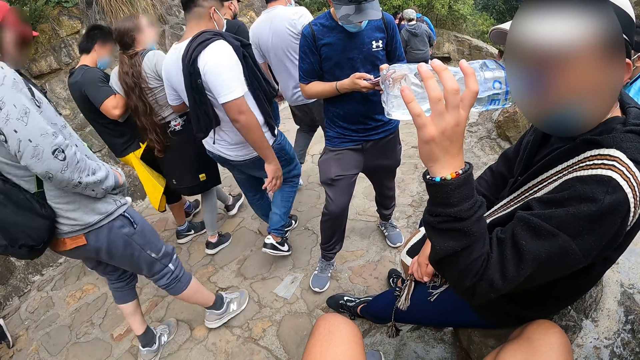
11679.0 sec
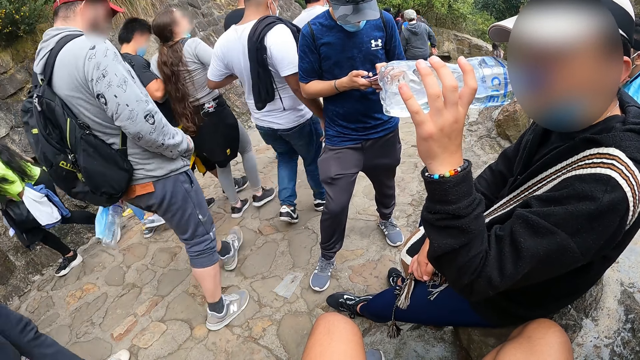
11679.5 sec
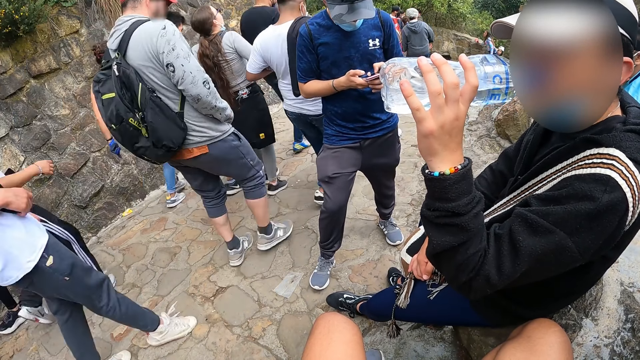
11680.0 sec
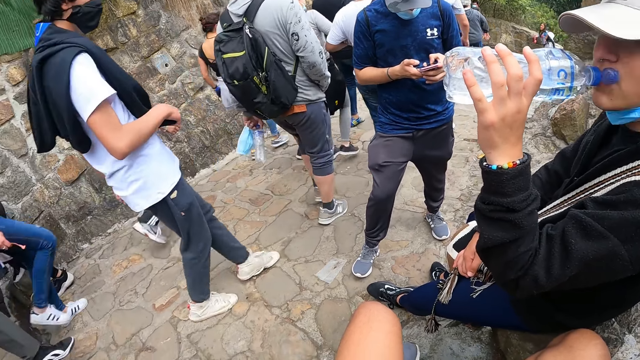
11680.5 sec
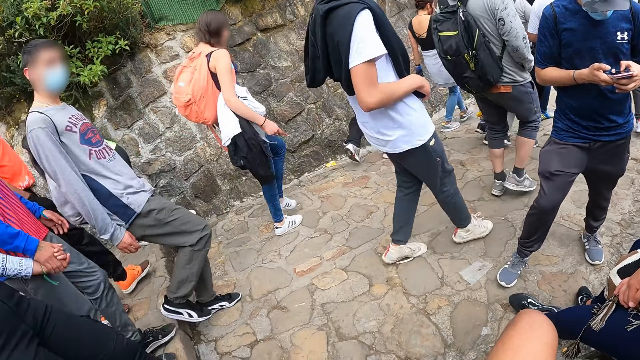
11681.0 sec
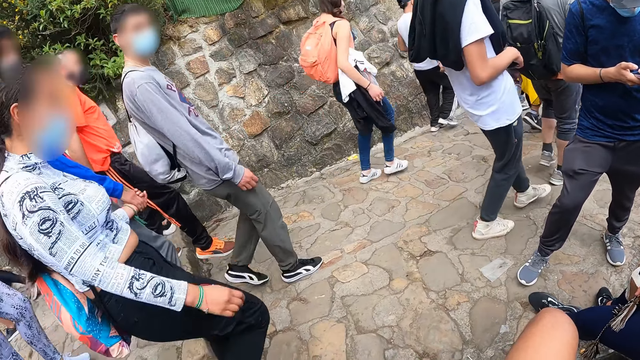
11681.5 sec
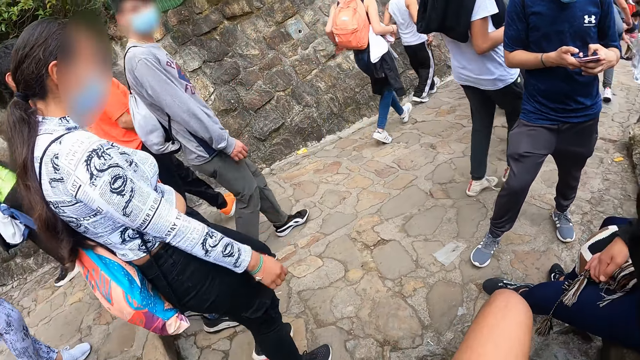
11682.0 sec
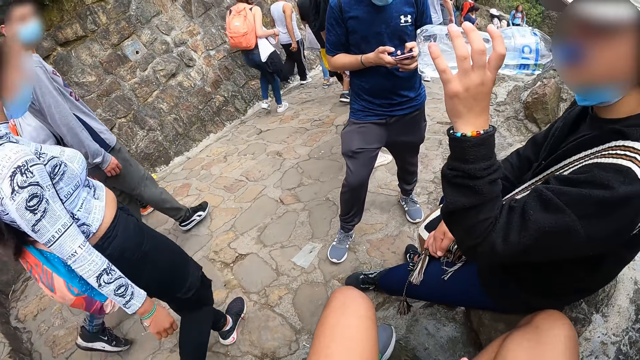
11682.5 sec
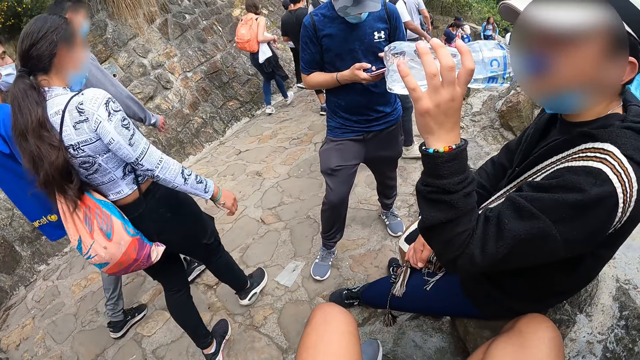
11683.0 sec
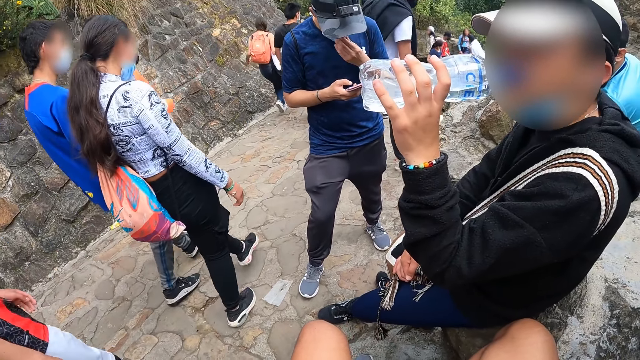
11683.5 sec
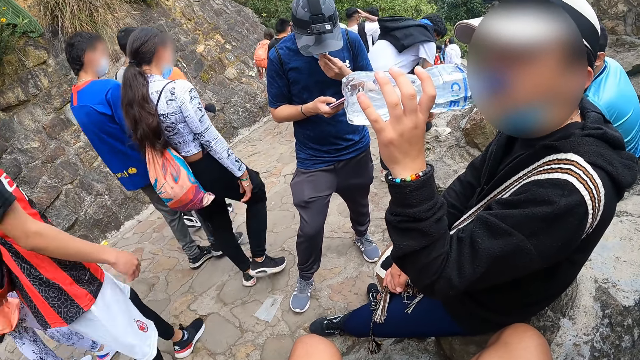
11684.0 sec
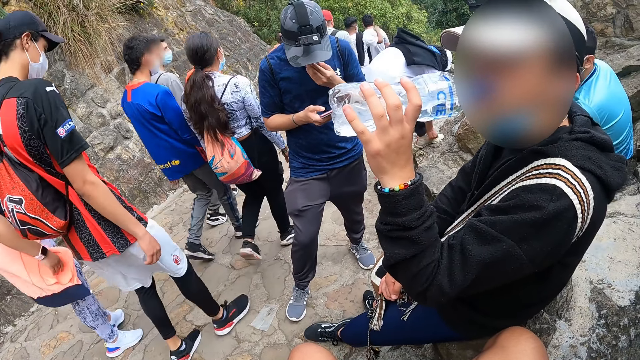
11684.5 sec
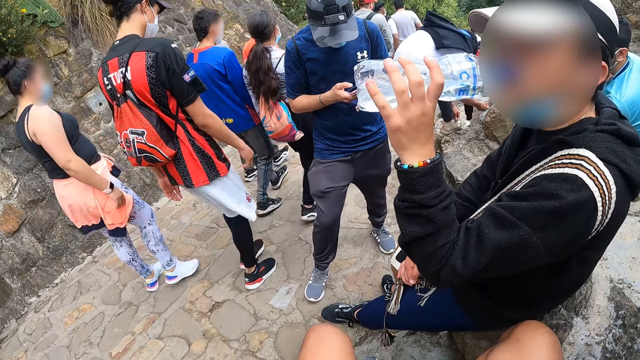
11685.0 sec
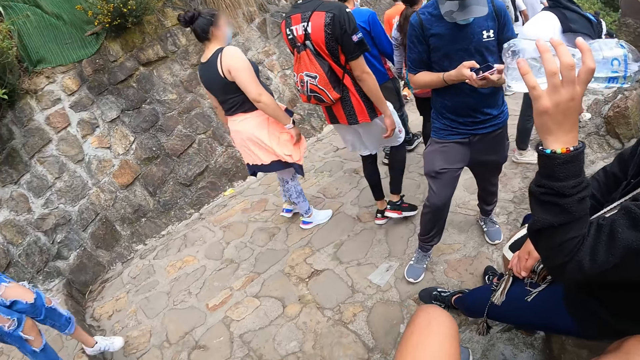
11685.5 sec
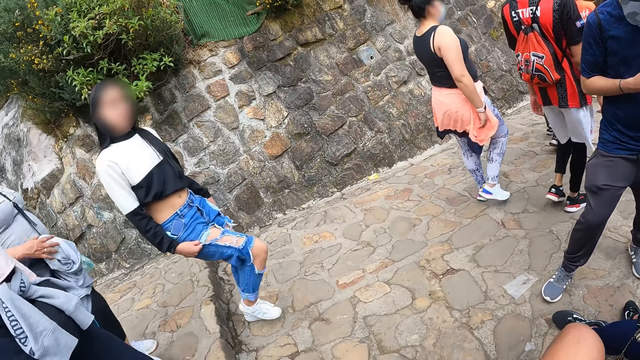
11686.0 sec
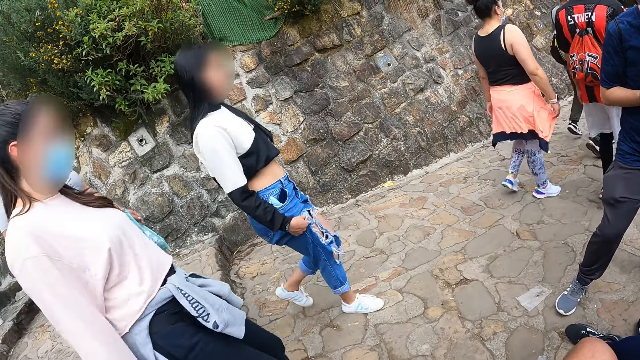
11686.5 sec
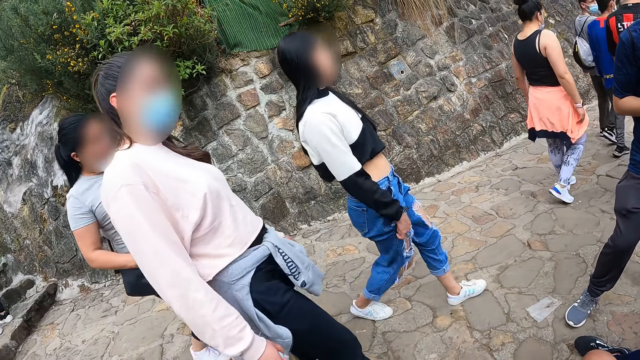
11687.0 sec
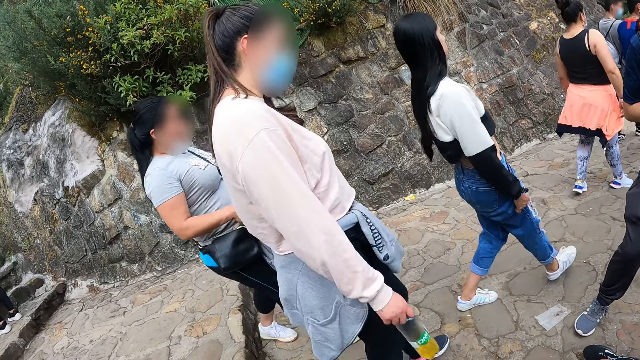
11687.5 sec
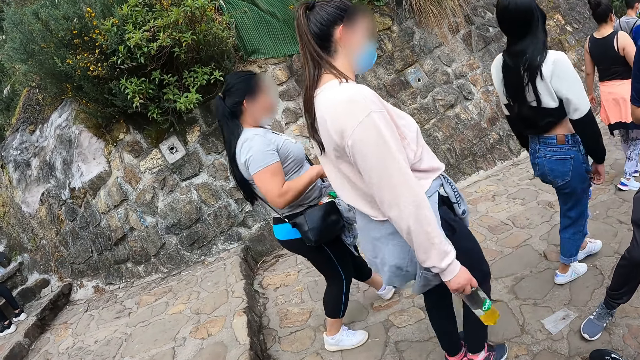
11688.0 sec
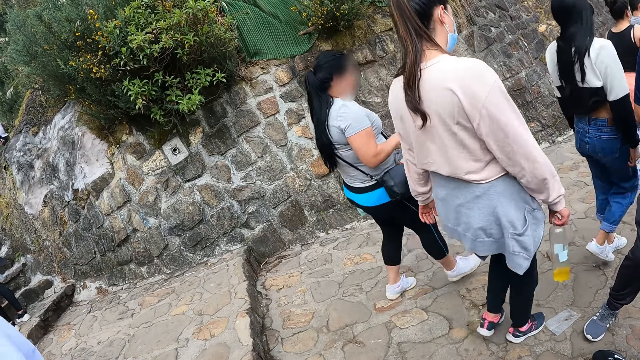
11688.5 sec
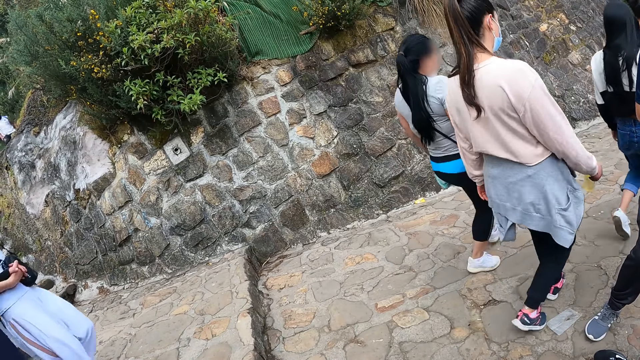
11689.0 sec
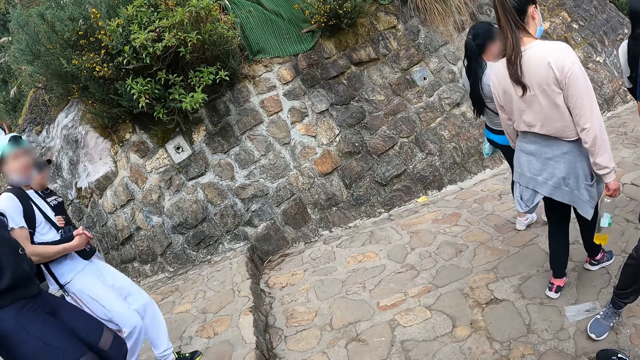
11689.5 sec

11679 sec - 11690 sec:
A man touches his face with his left hand.

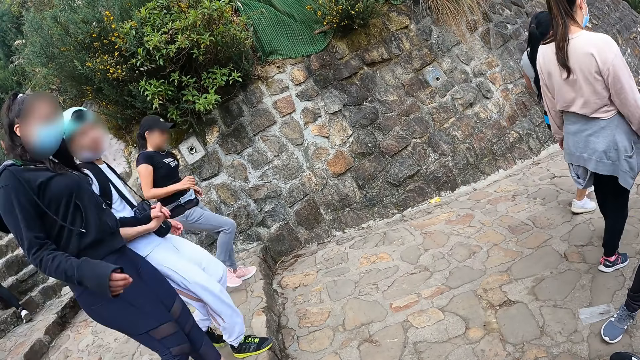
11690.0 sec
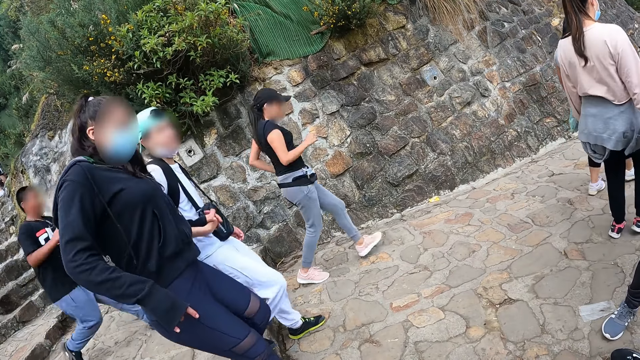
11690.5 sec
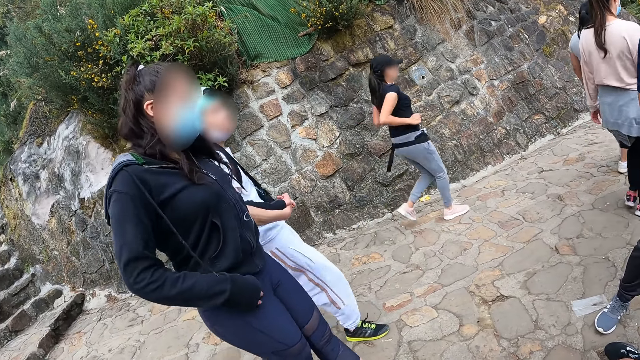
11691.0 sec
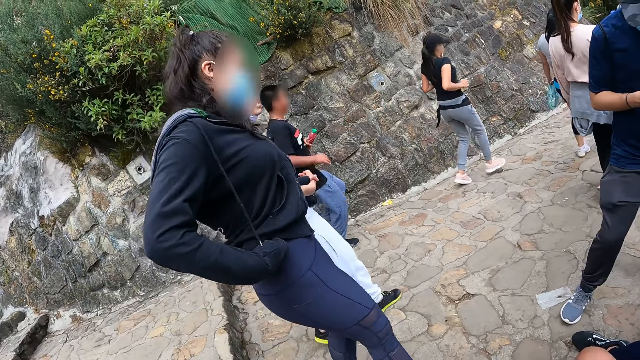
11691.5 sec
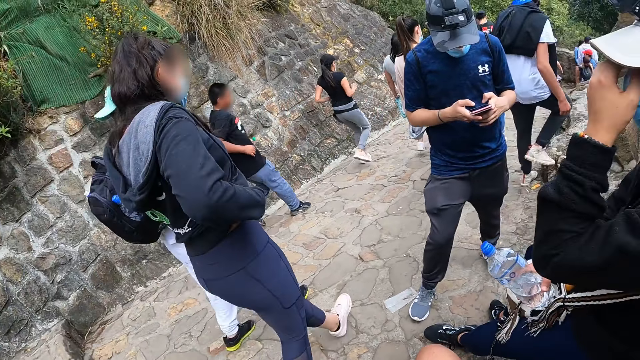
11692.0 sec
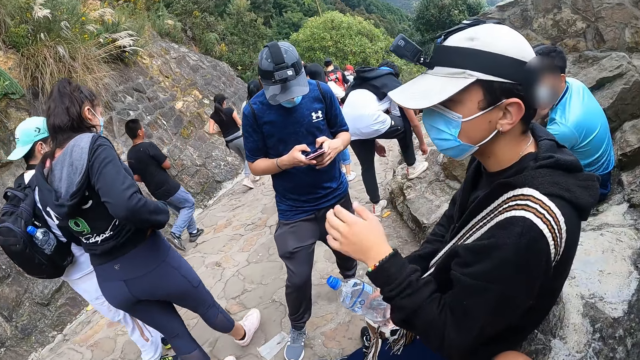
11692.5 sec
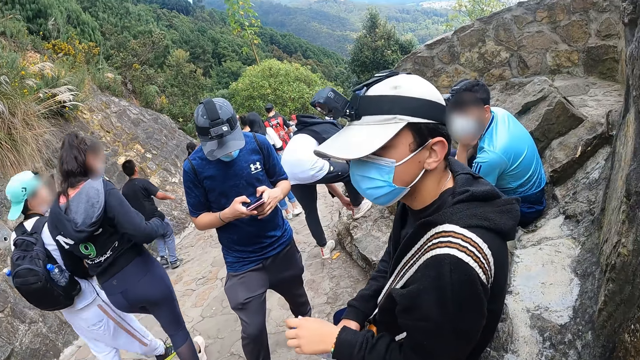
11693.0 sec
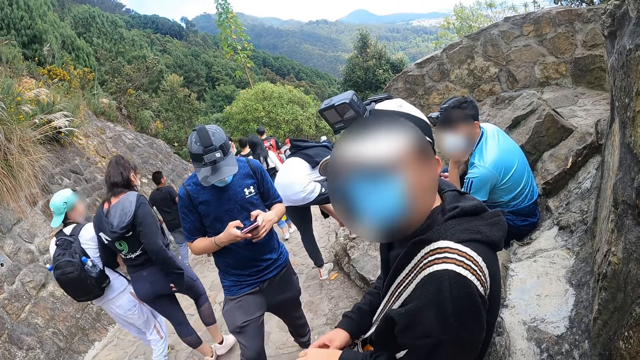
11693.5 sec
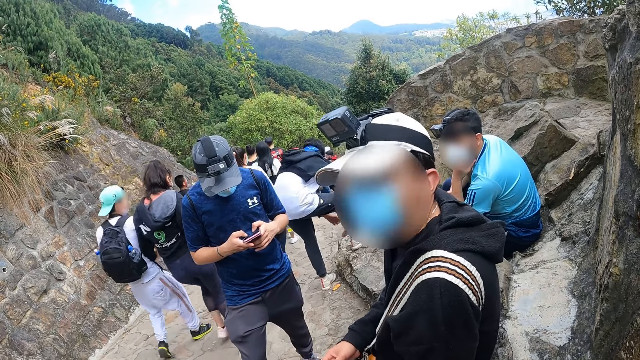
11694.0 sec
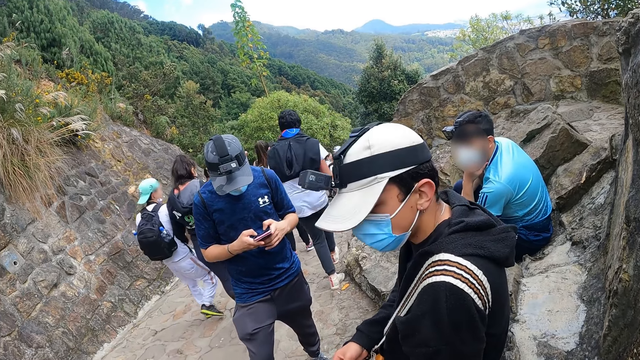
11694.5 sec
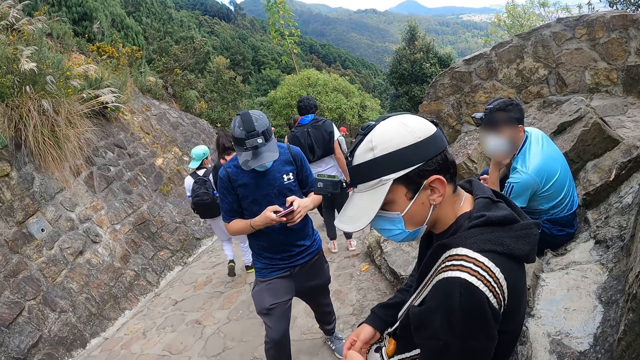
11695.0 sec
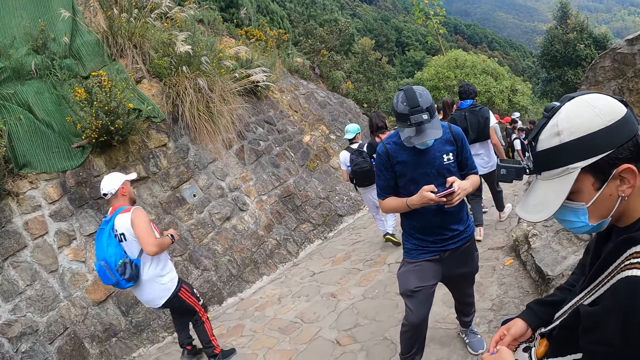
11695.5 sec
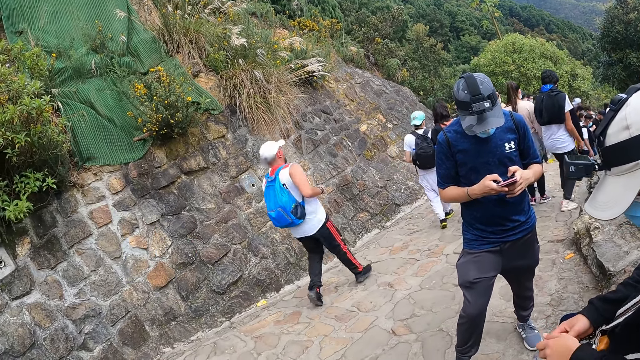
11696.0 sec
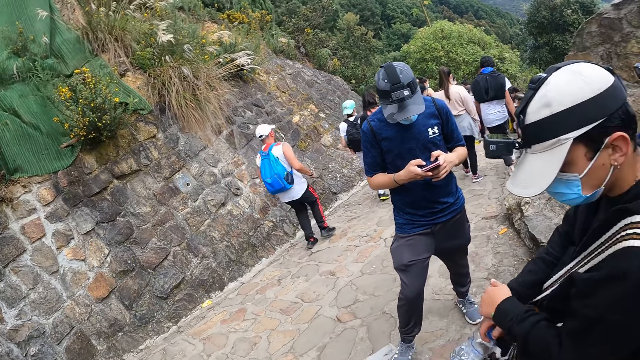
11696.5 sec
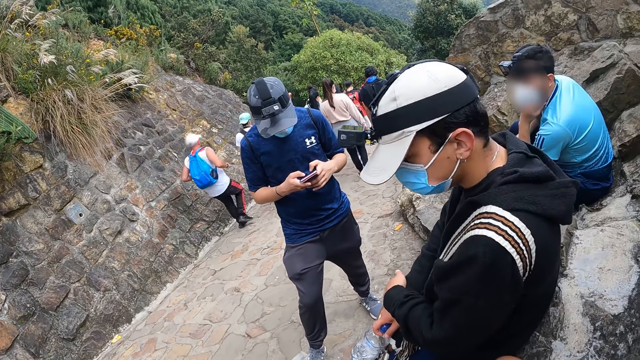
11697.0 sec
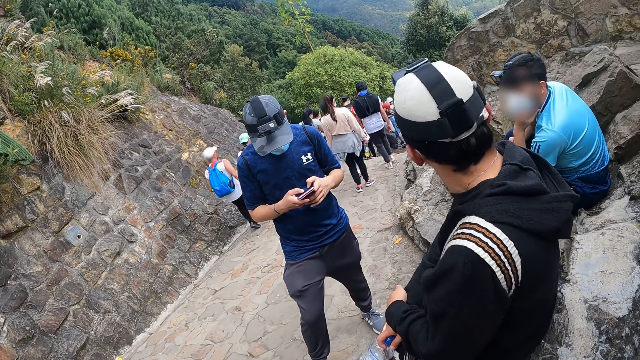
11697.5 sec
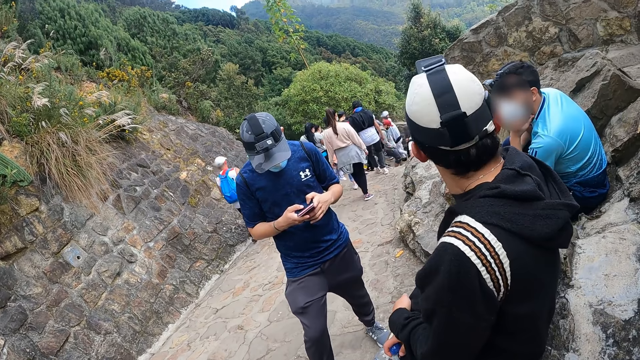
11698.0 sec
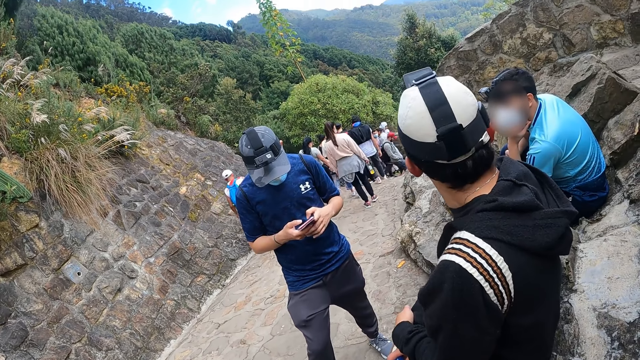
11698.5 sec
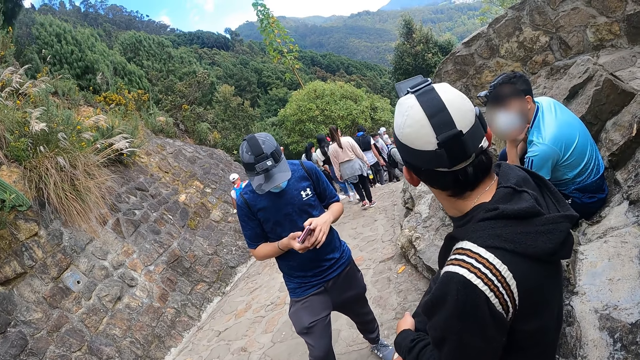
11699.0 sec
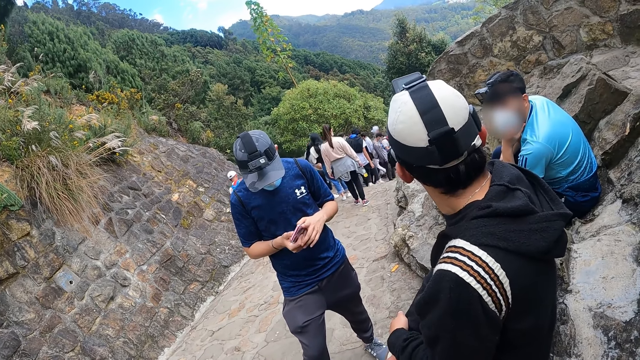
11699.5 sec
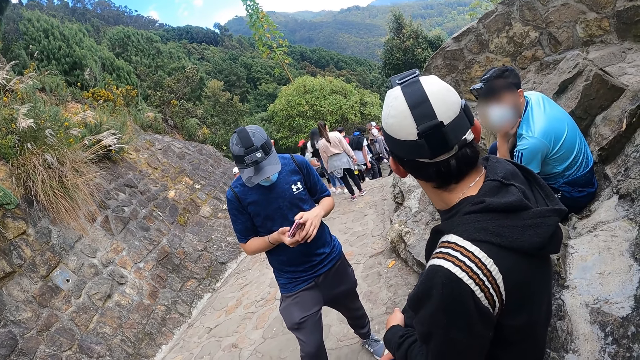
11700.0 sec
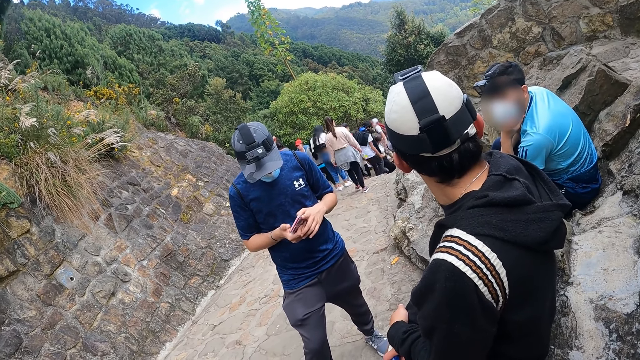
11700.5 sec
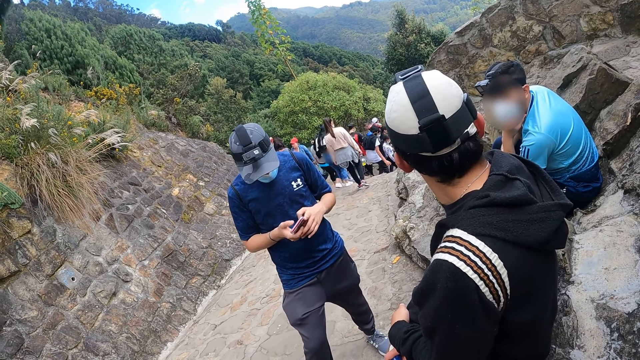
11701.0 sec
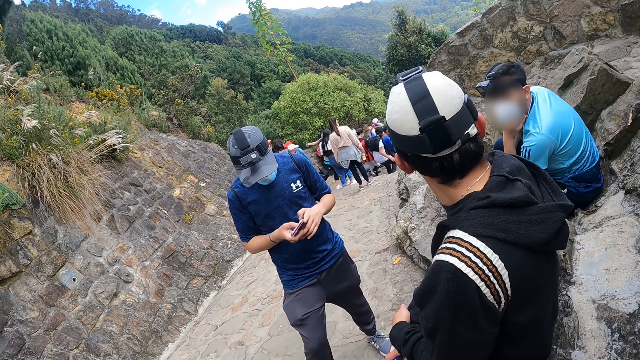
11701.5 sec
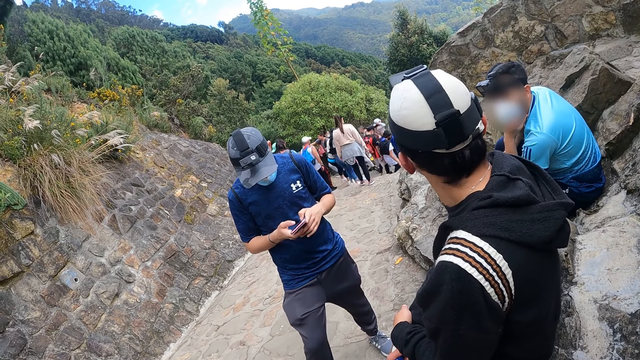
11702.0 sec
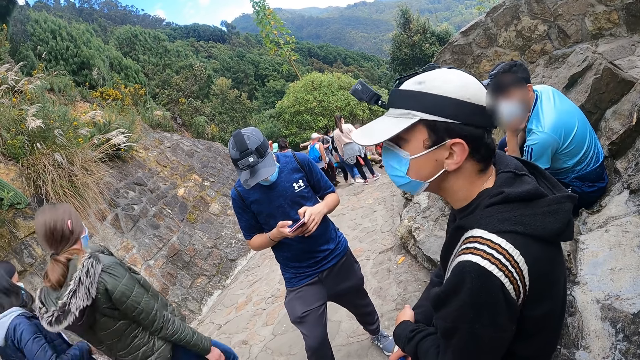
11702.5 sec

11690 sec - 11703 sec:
A man touches the nose mask on his face with his left hand. The man places his left hand on the bottle in his right hand. Another man touches his face with his left hand. The first man touches his left arm with his right hand.
